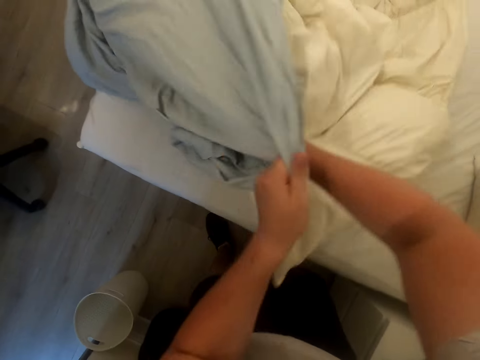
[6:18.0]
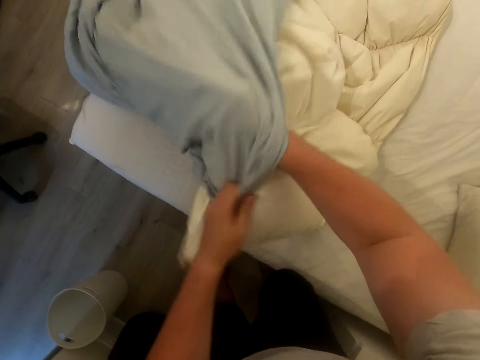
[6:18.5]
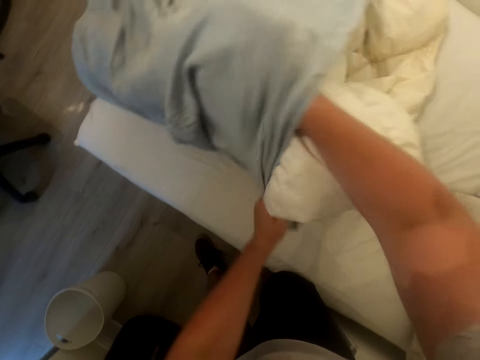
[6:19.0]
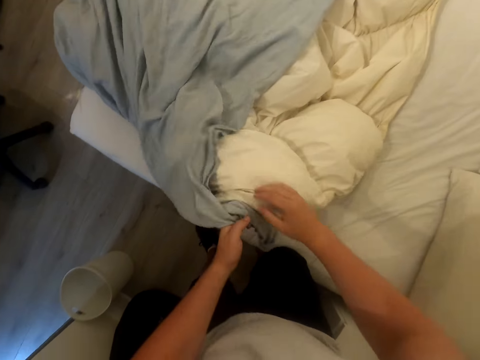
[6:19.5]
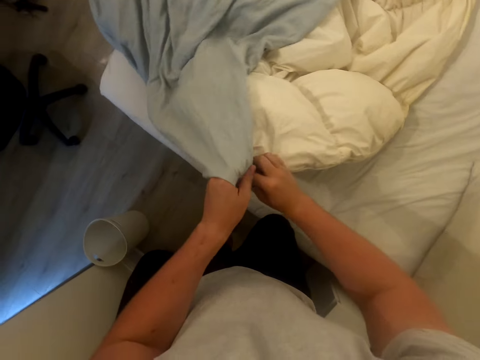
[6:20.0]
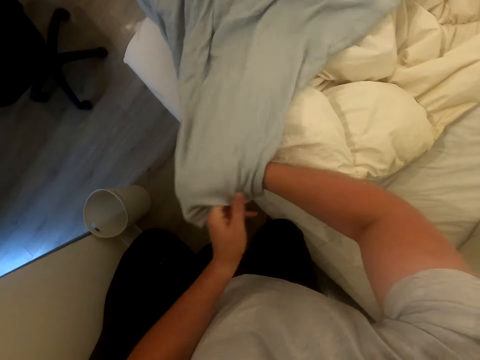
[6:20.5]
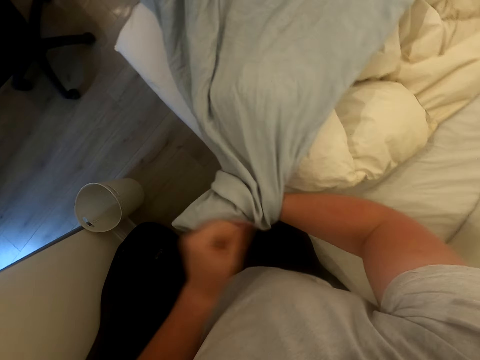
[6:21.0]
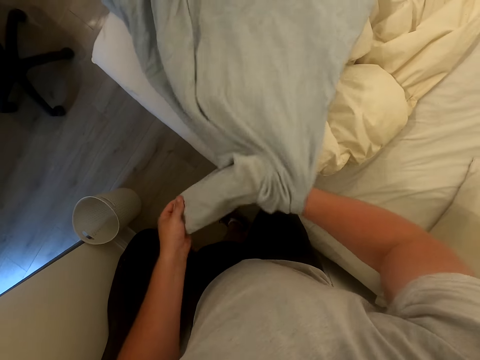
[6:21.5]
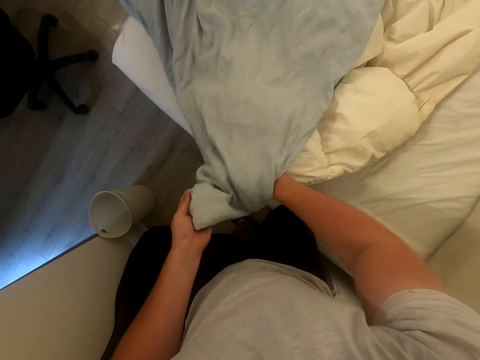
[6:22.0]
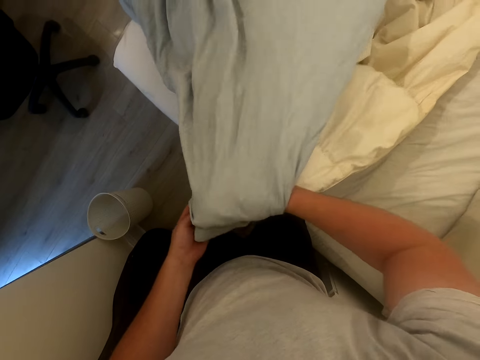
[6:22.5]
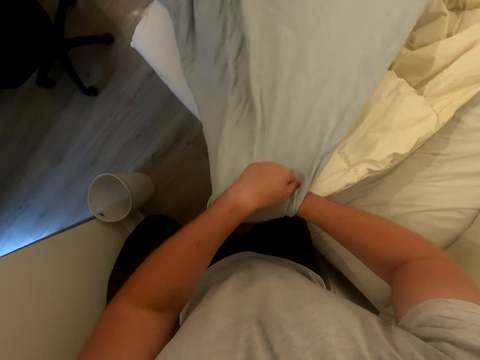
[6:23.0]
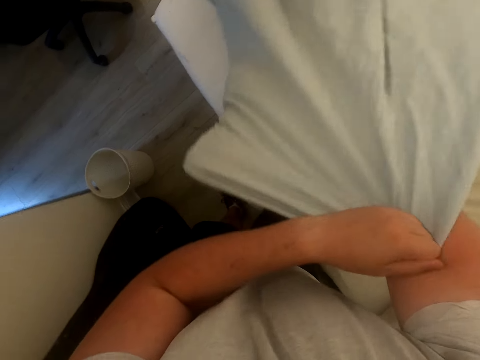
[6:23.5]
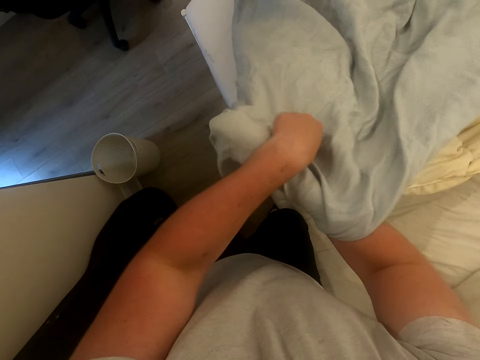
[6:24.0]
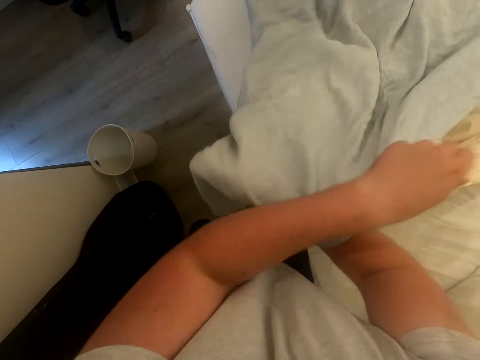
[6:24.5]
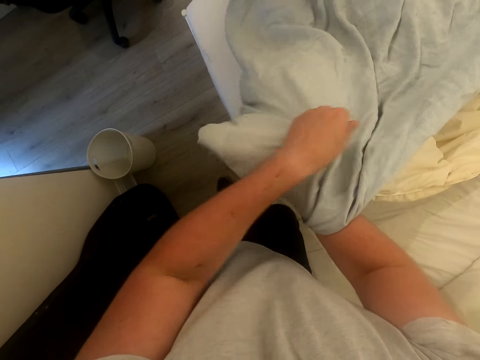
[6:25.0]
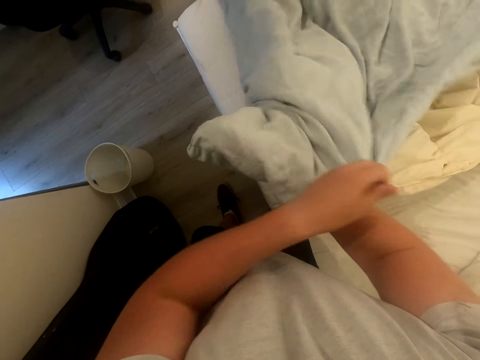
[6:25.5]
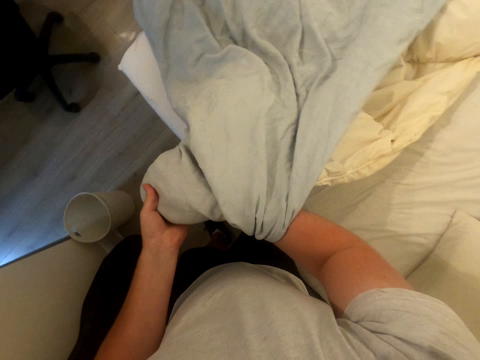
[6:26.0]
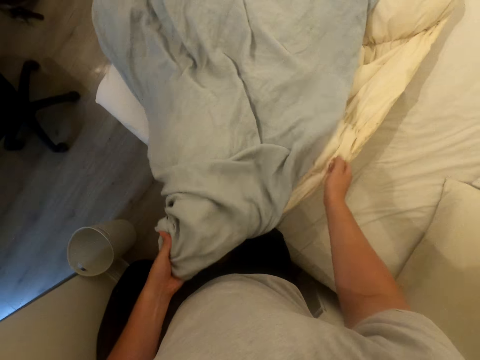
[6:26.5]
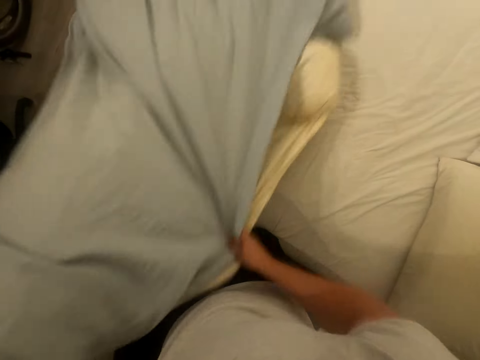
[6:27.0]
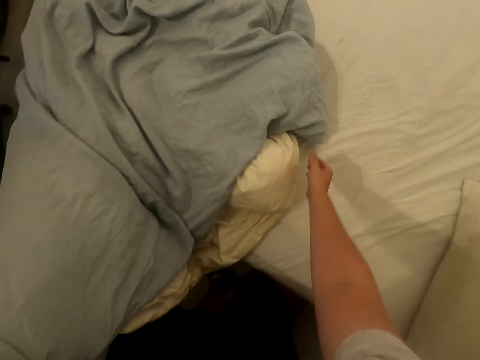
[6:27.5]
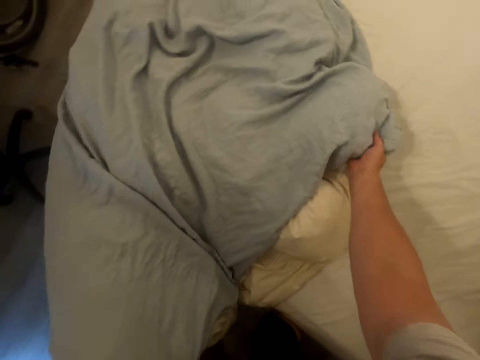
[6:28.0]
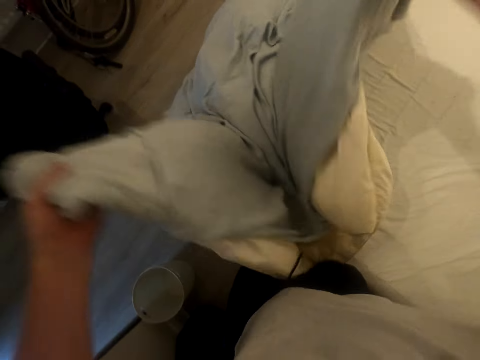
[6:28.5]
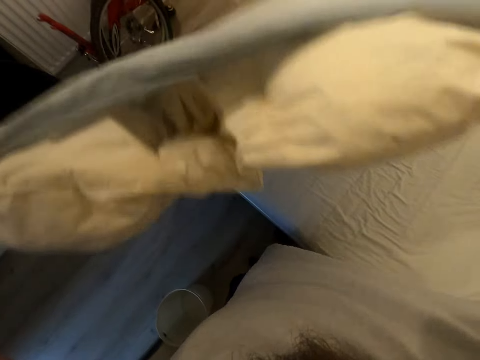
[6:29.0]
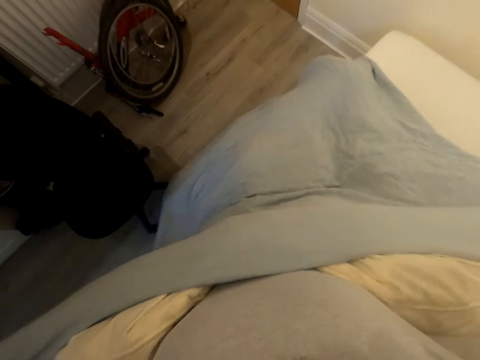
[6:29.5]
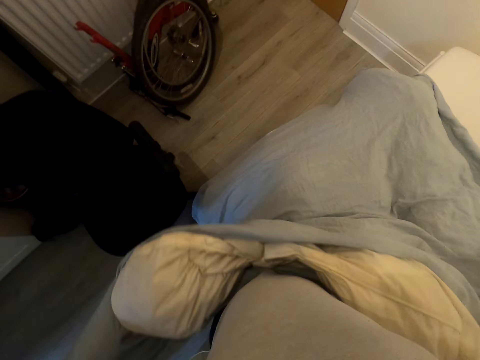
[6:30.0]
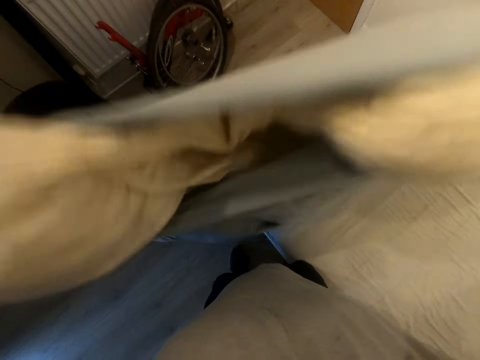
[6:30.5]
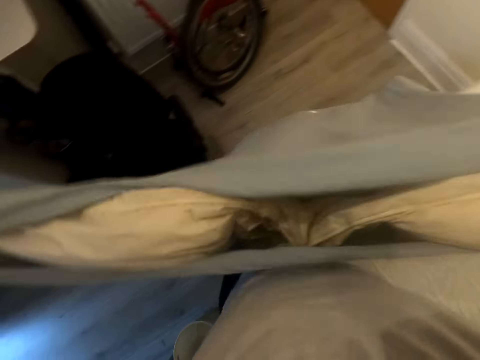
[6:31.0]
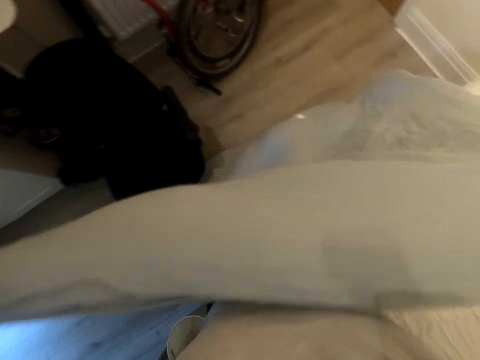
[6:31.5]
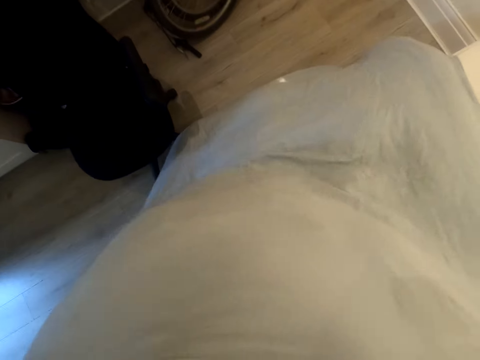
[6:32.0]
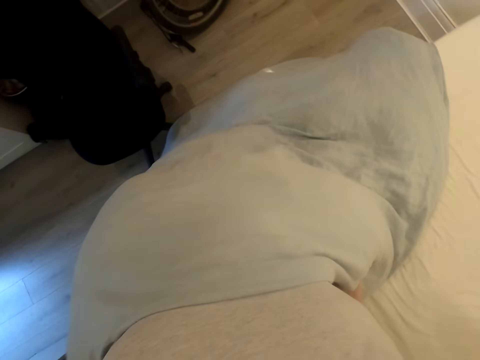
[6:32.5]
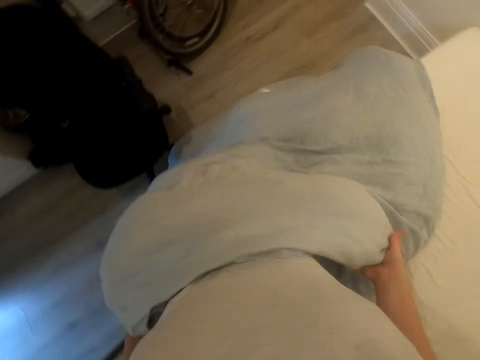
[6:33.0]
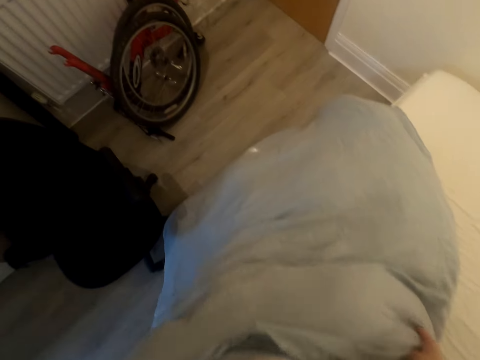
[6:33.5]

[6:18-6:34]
The camera wearer covers the duvet with the duvet cover repeatedly. They lift the duvet and stretch the duvet. They lift up the duvet again.

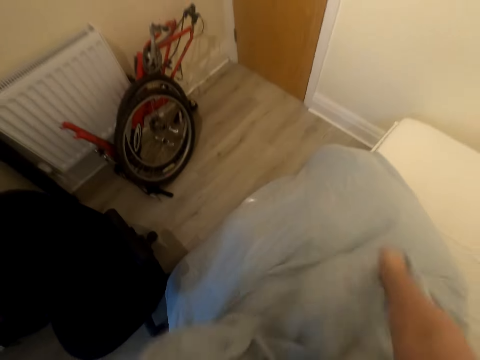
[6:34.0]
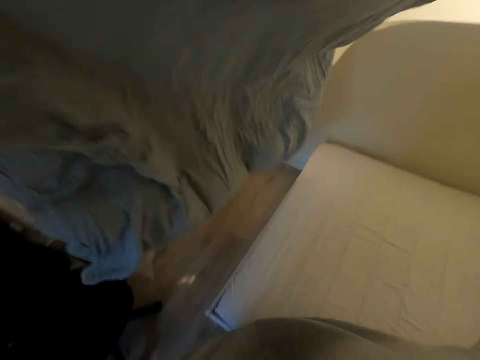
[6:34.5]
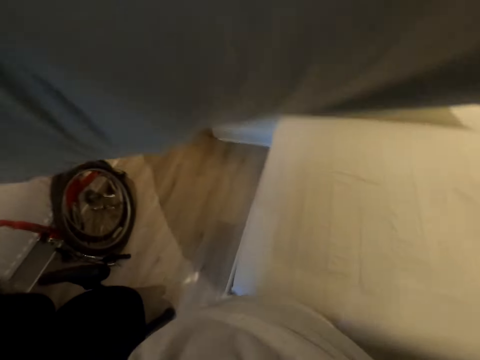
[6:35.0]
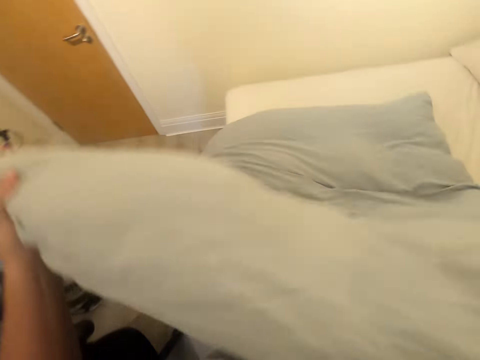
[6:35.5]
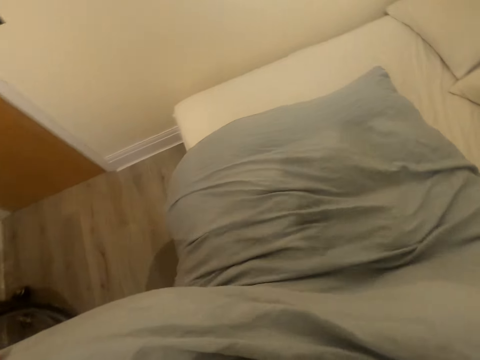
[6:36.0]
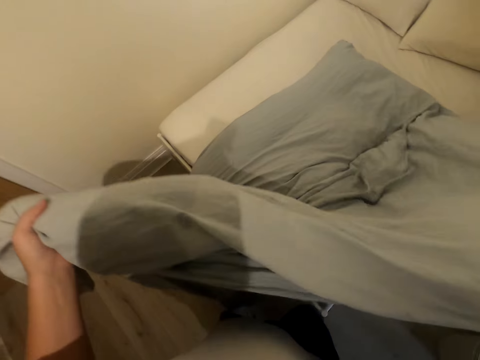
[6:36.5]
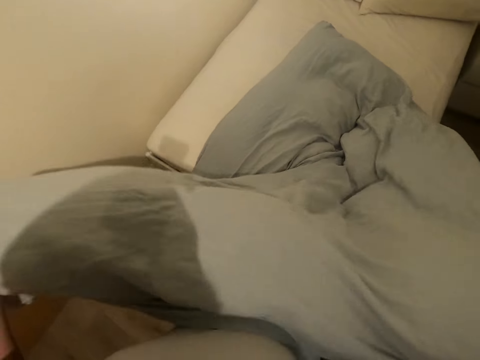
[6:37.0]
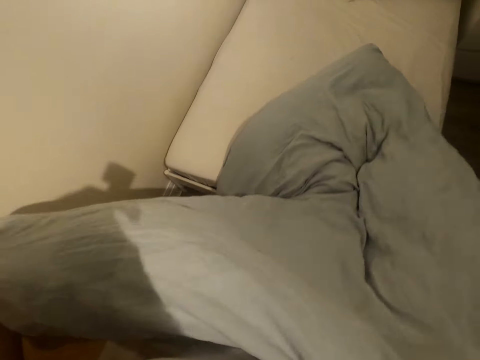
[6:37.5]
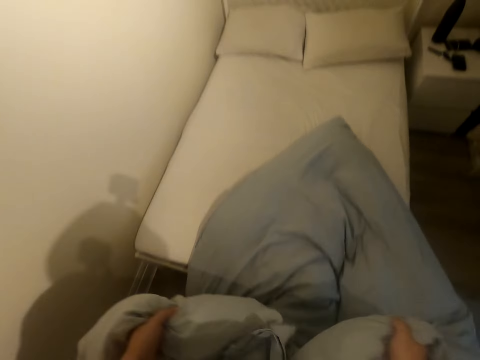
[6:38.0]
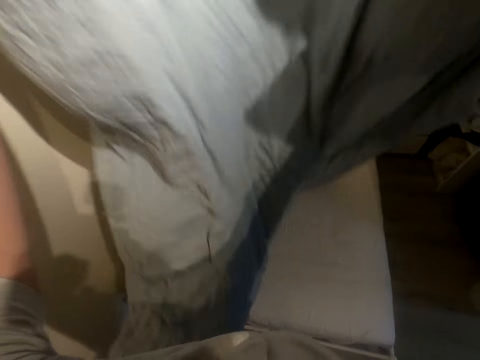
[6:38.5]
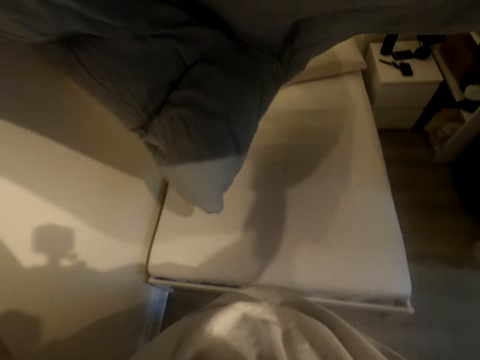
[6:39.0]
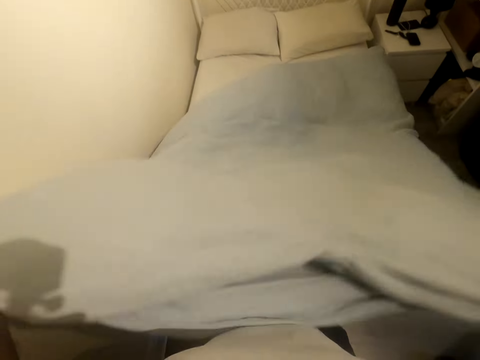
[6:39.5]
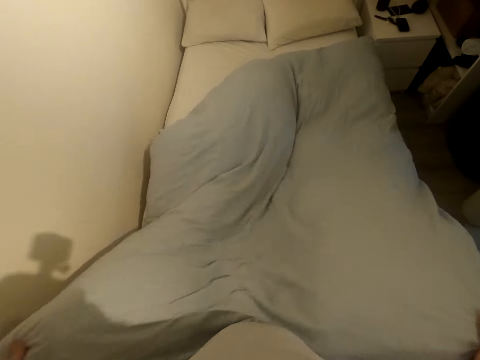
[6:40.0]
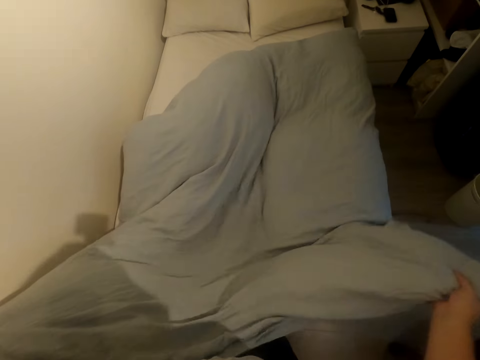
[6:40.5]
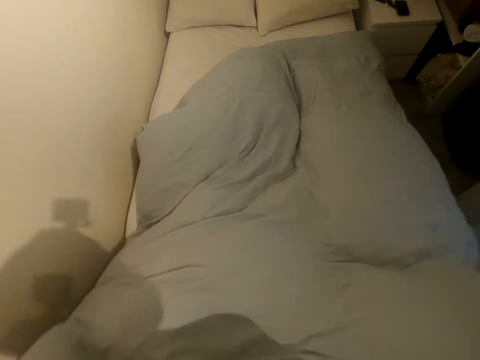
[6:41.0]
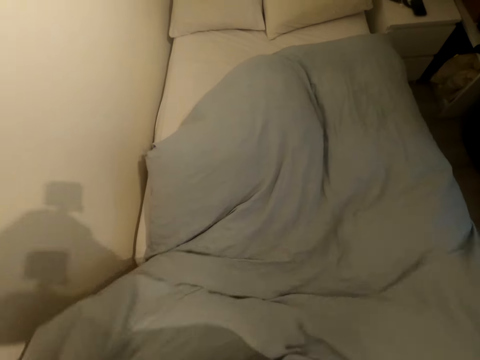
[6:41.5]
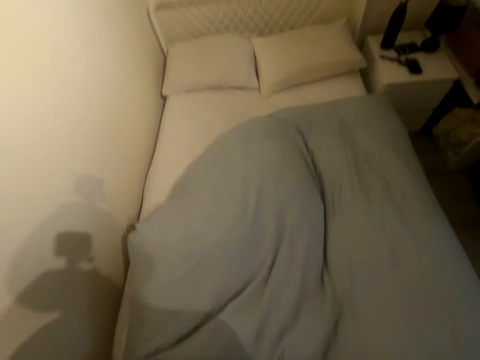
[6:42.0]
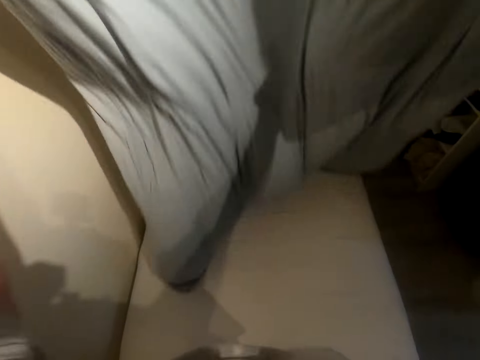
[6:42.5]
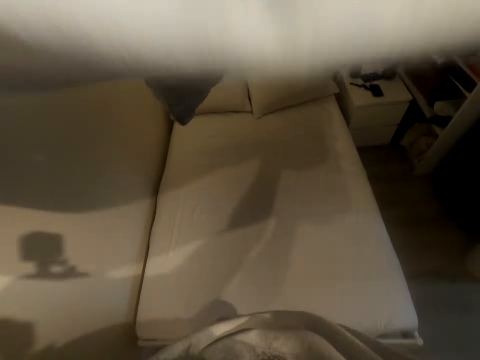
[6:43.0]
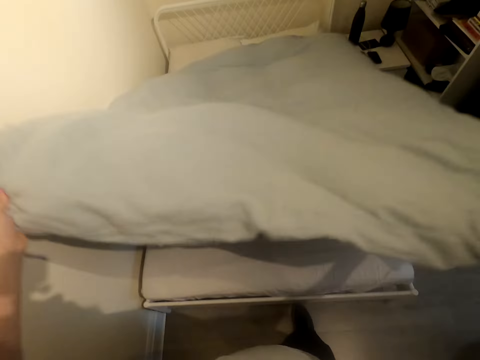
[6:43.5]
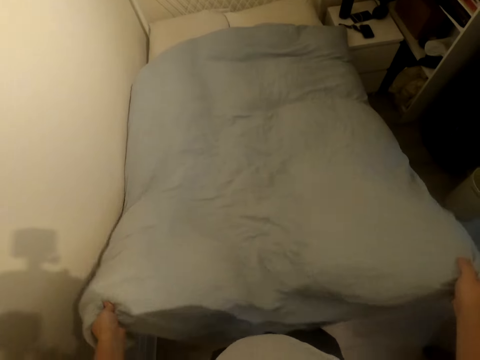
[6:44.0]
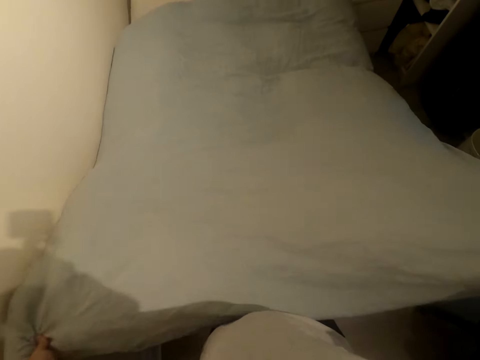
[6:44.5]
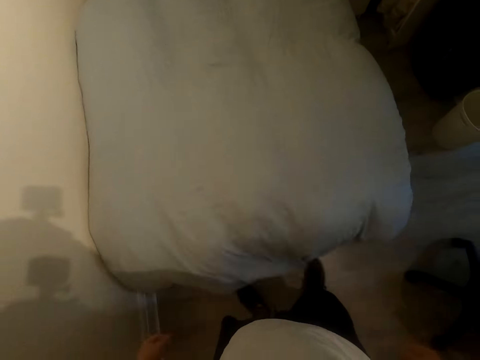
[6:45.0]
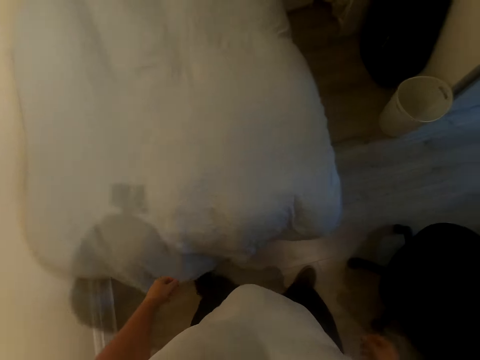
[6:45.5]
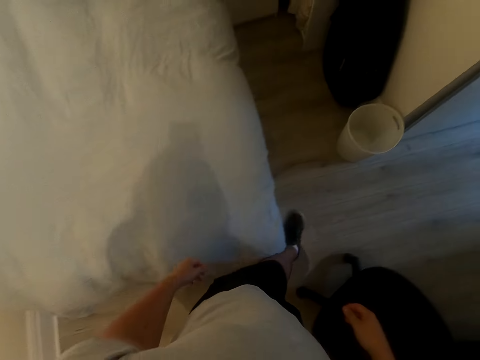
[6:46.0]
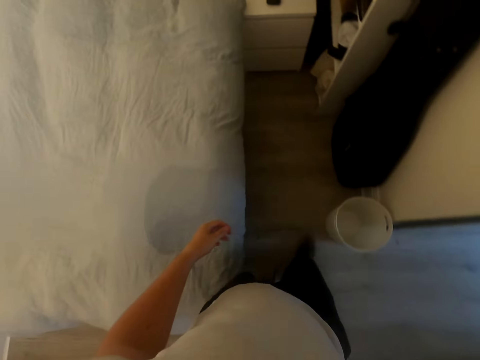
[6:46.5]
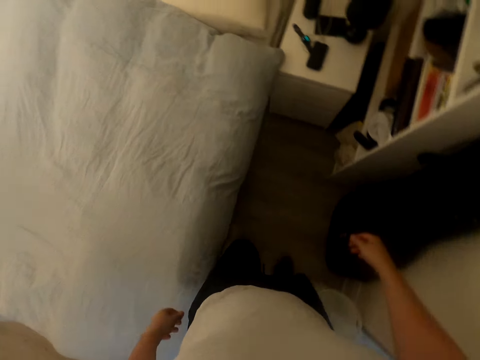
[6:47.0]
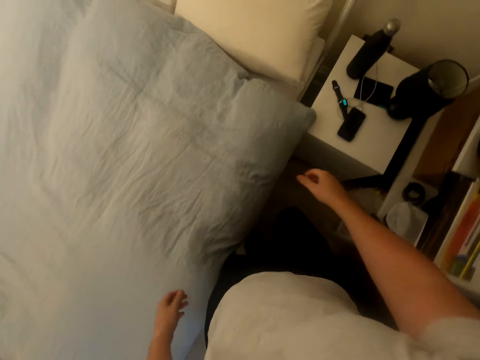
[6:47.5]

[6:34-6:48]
The camera wearer flops the duvet. They move beside the bed. They flop the duvet. They lift up the duvet. They flop the duvet on the bed. They lift up the duvet. They spread the bed. They walk beside the bed in the room.
